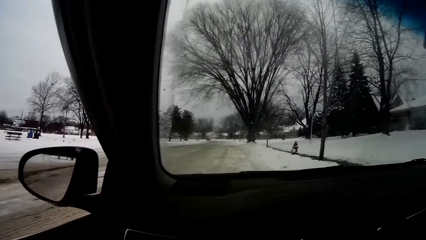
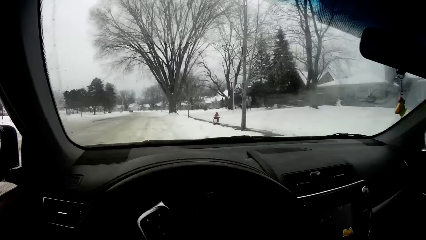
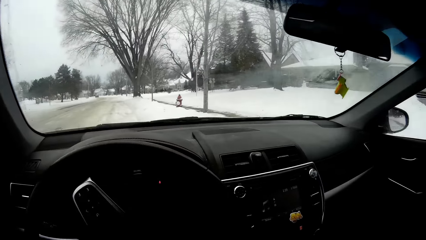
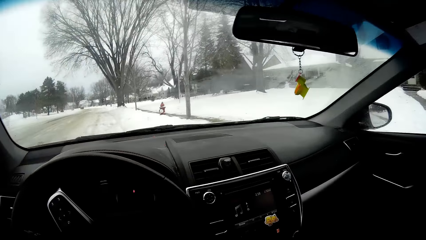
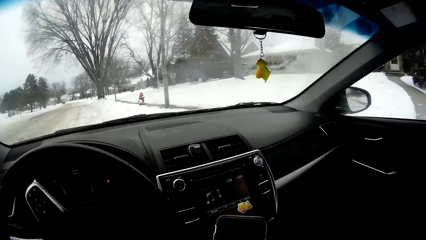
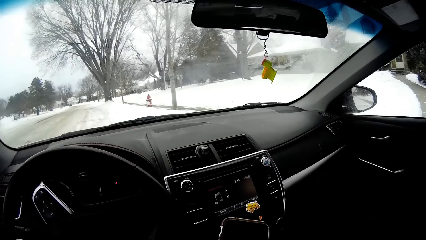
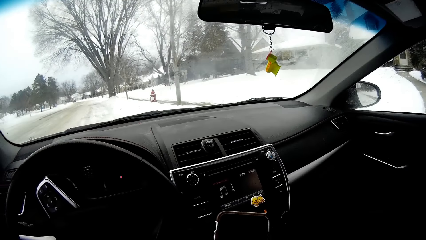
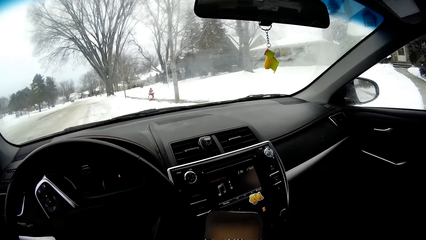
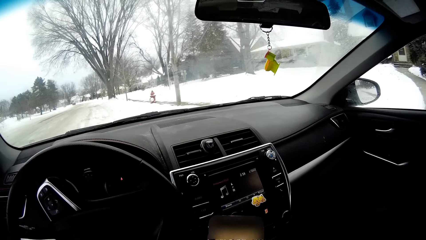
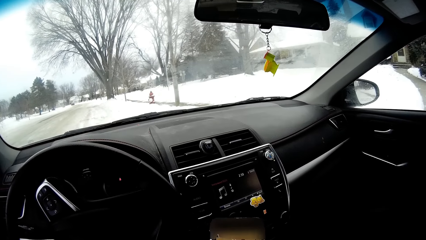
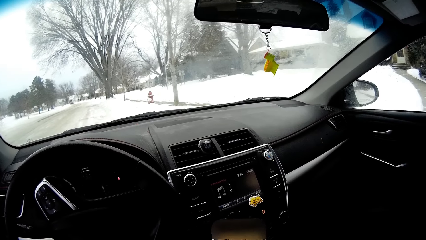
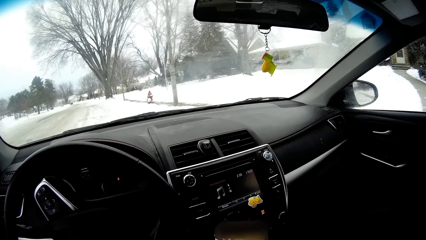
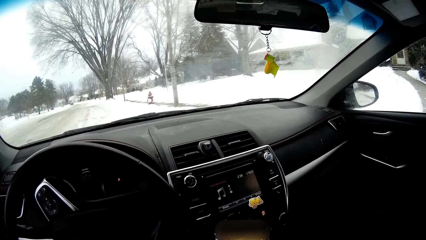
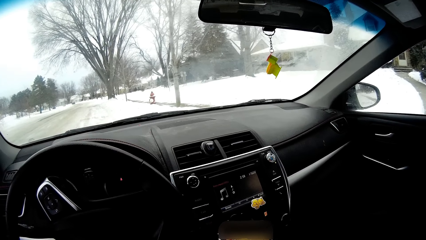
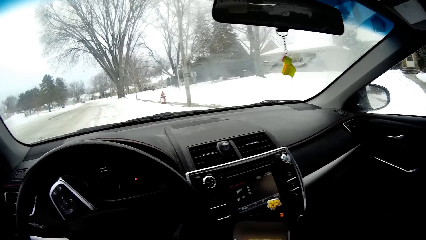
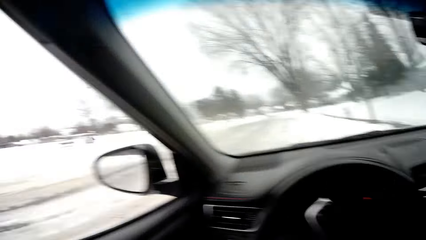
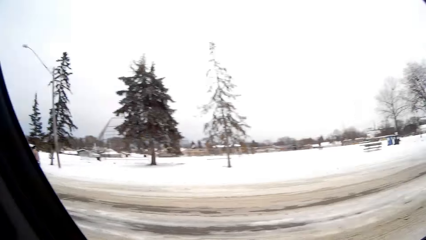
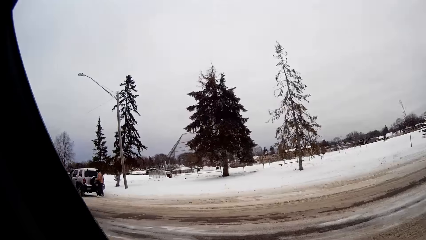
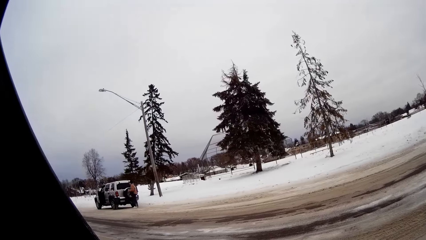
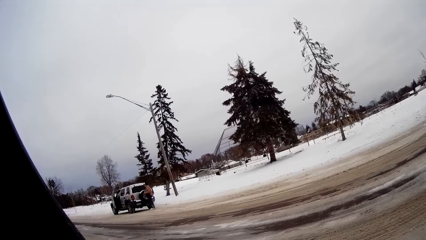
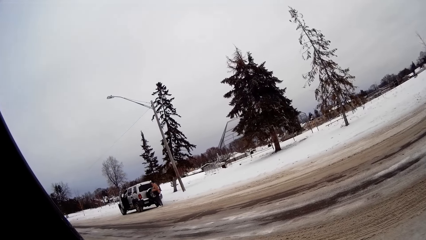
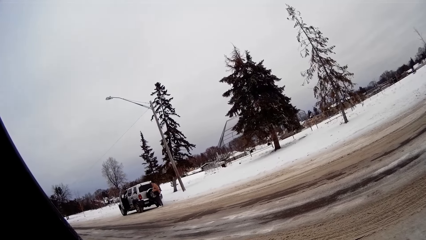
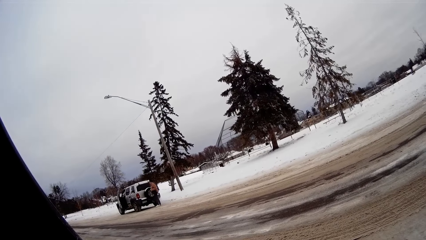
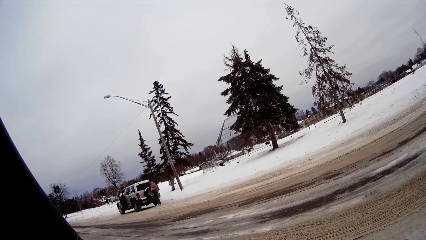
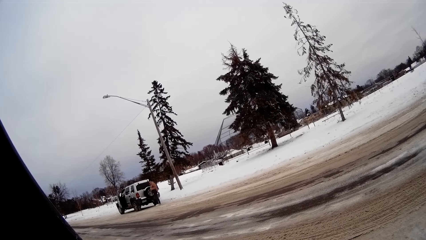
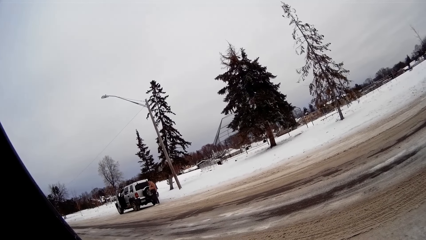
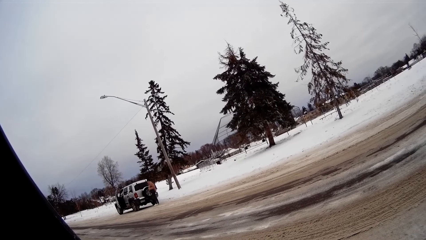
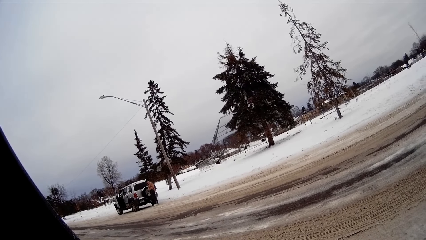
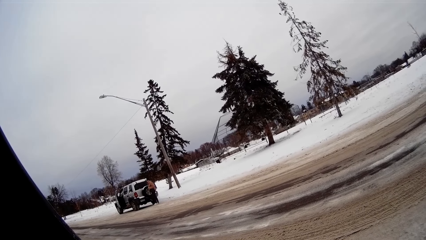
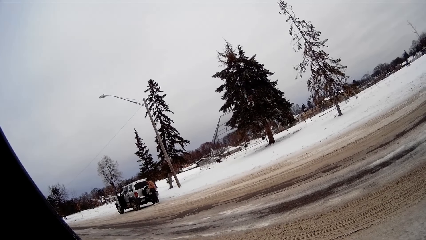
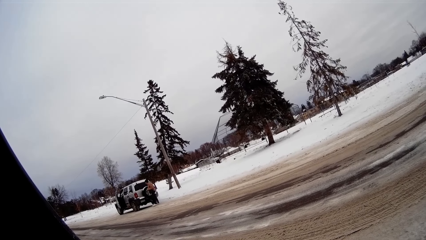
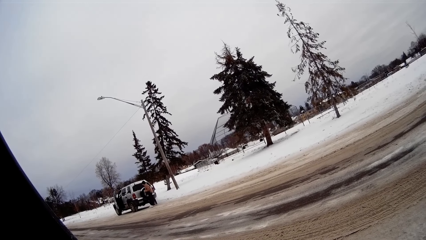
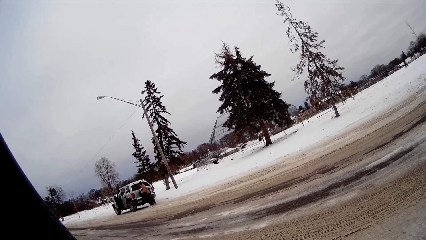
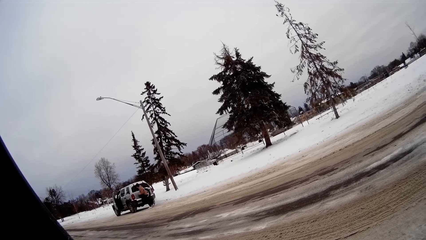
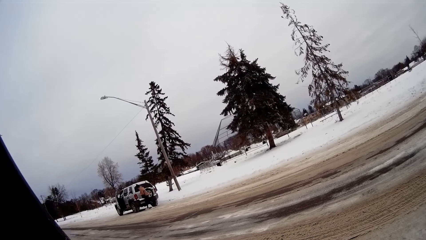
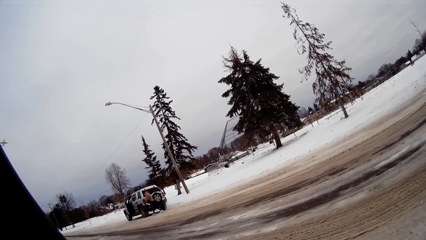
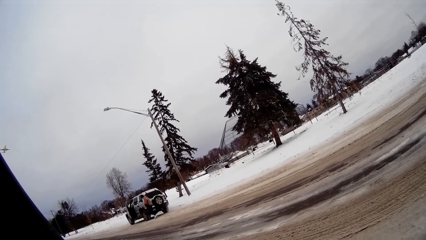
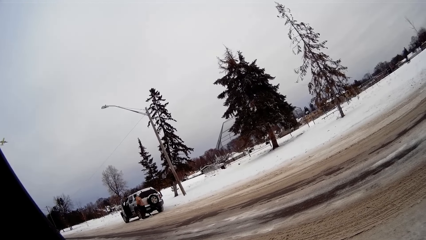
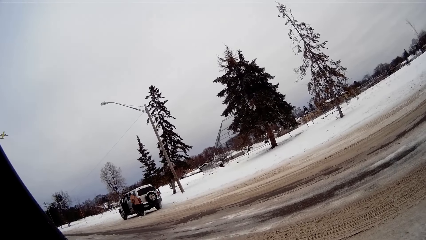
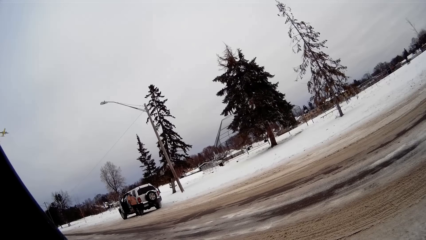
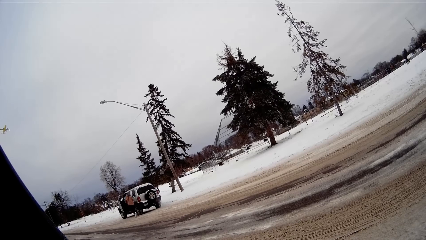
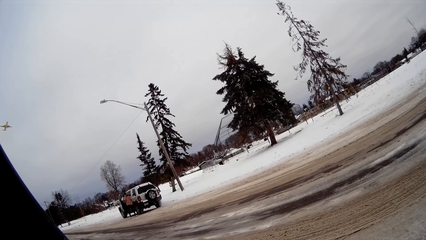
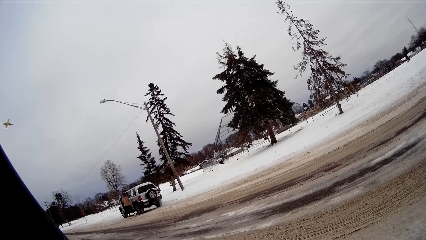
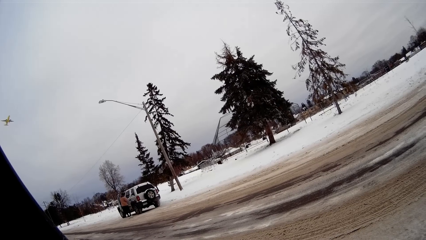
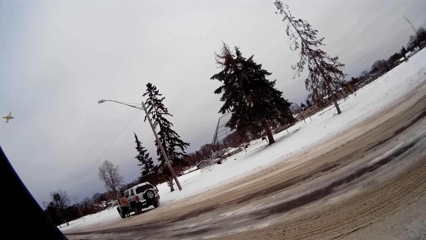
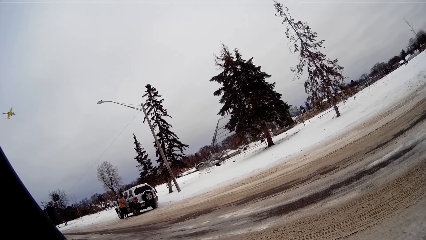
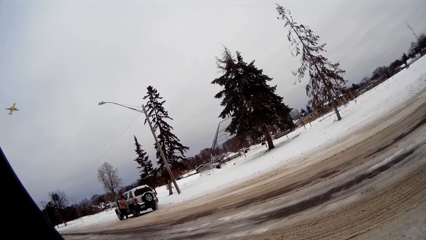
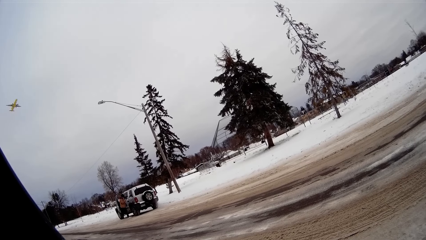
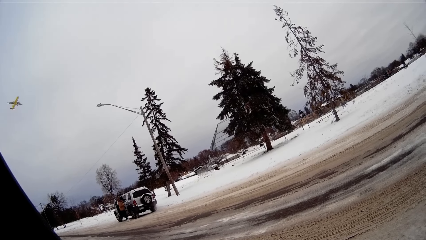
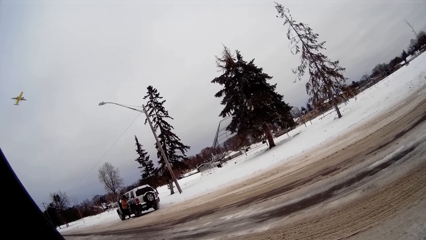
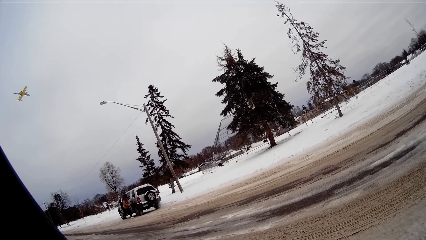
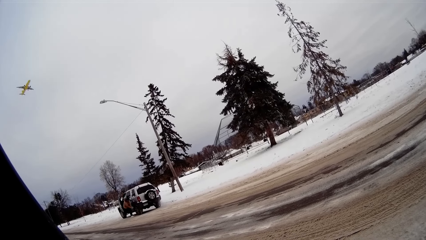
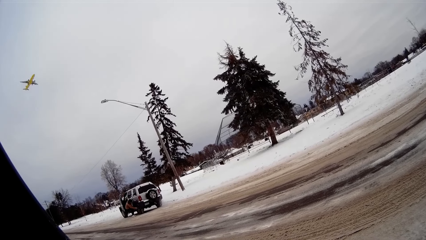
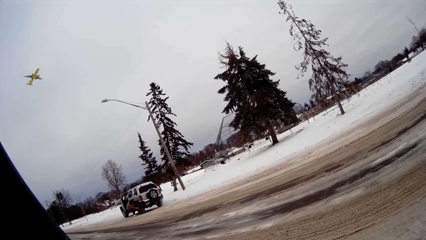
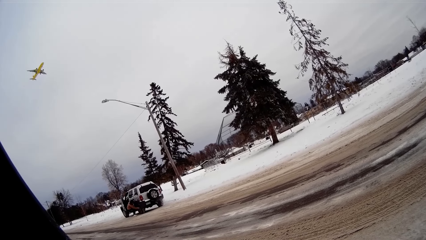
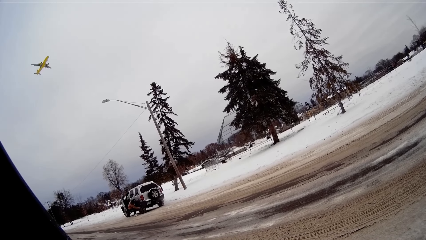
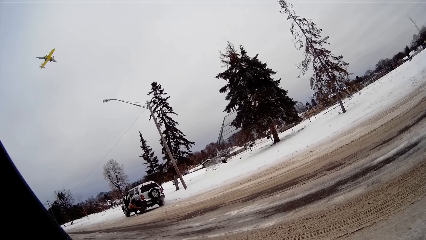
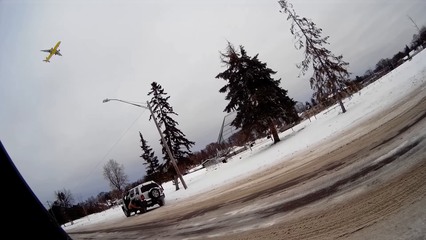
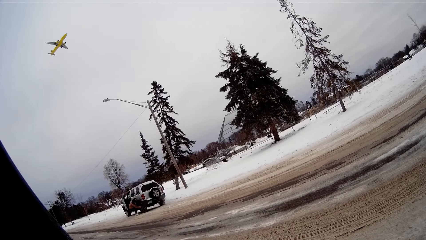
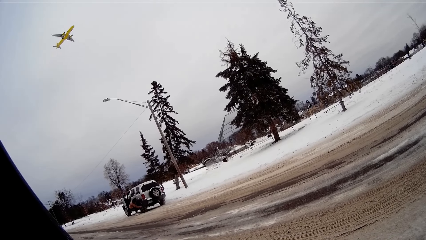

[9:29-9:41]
The camera wearer presses a phone. The woman works on her car tyre.

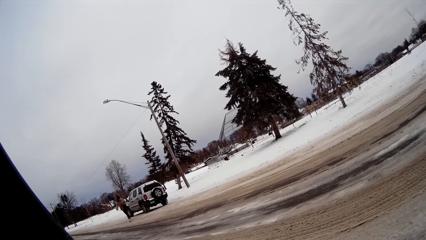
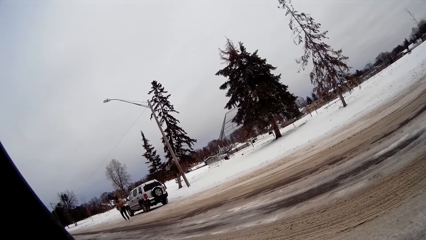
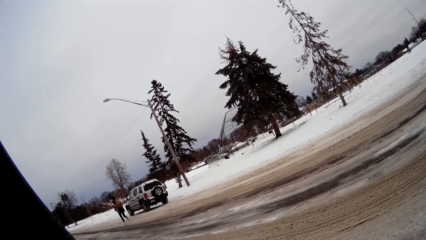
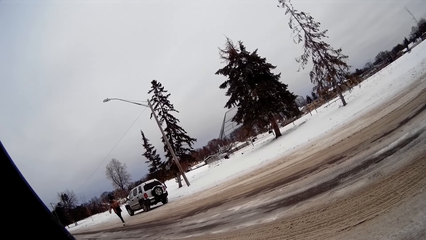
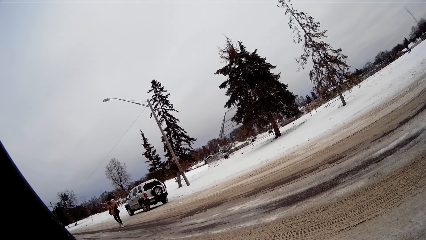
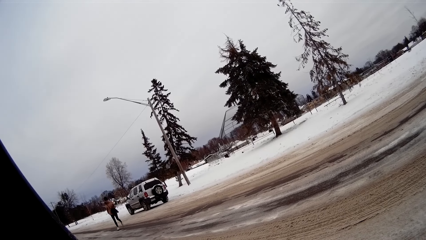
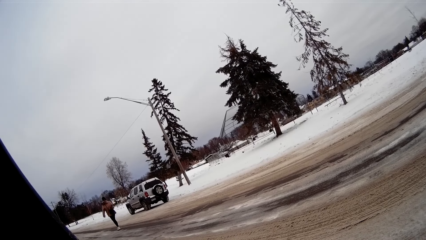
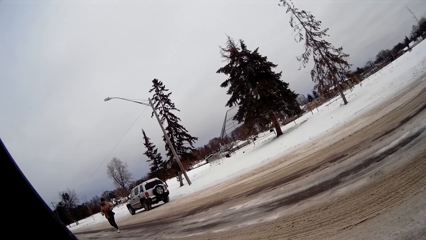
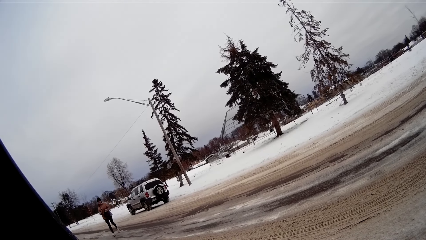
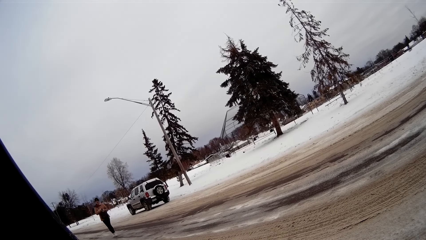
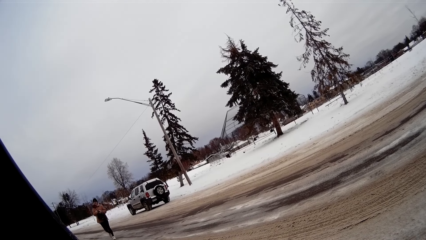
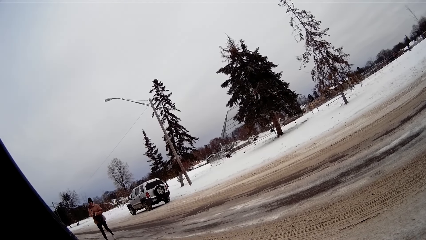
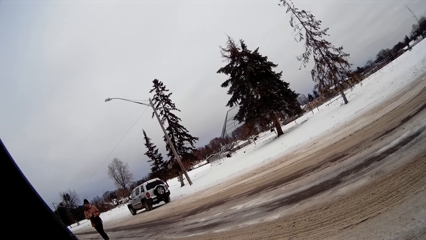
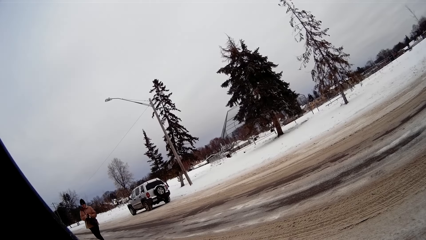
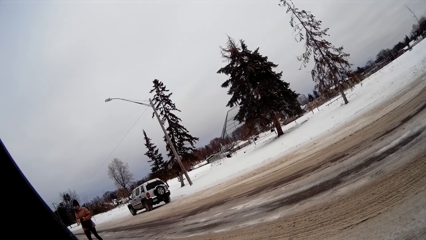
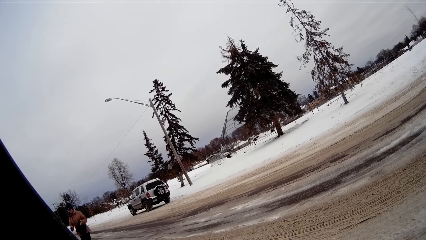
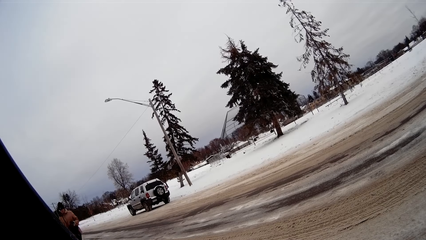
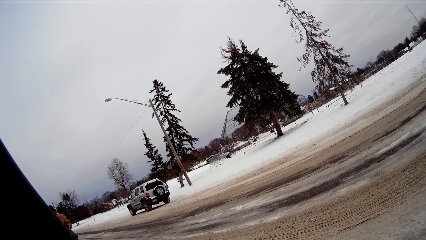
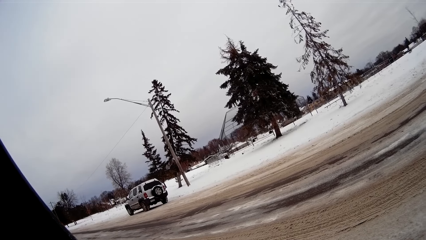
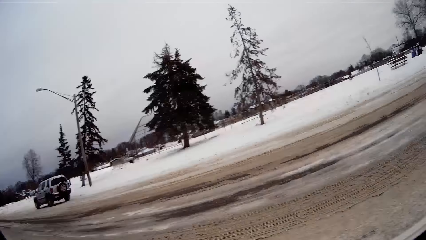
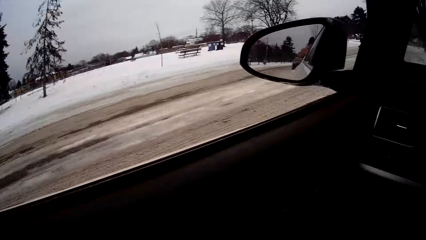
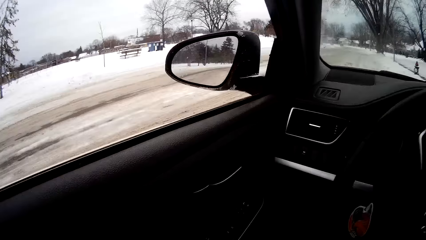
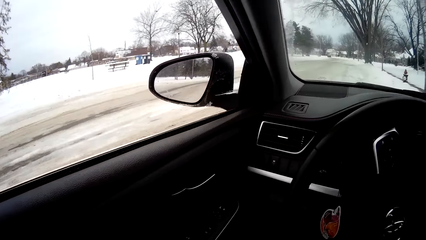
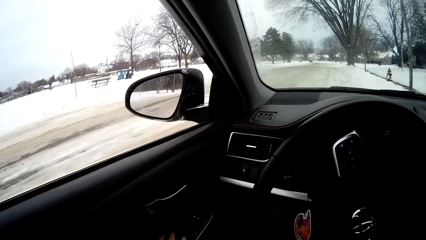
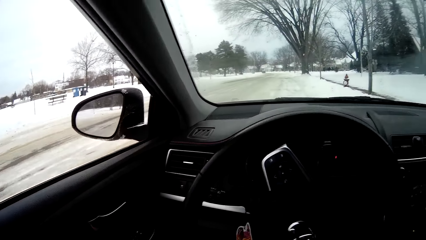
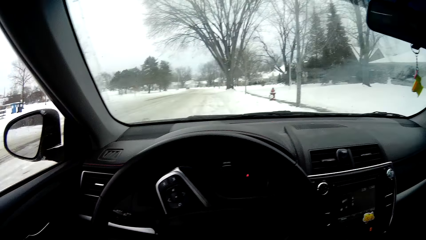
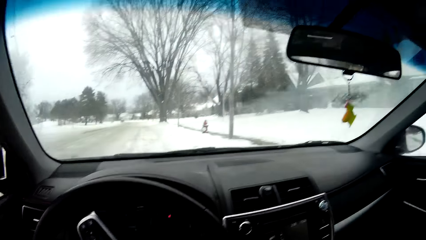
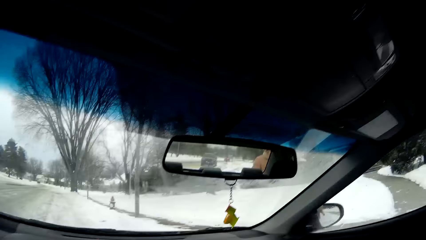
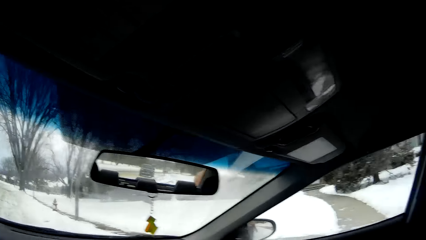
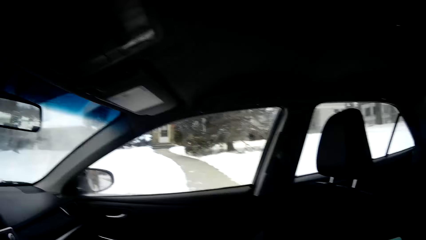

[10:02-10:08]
The woman crosses to the other side of the road.
